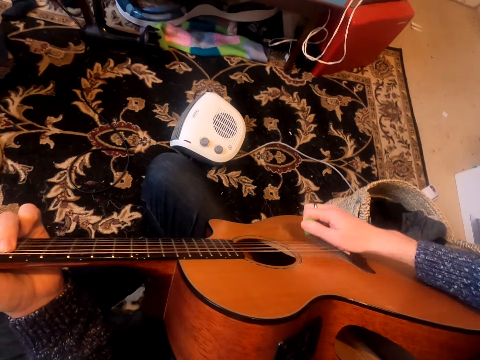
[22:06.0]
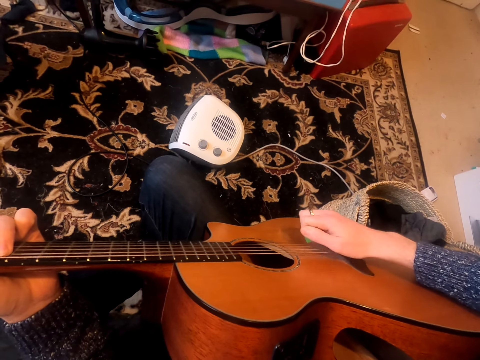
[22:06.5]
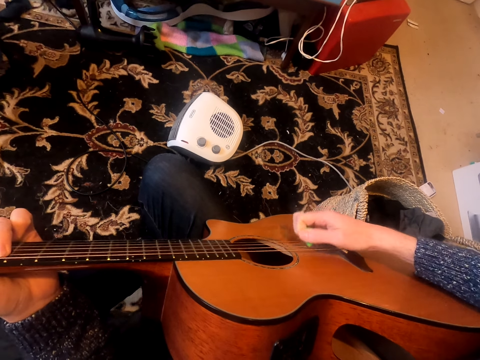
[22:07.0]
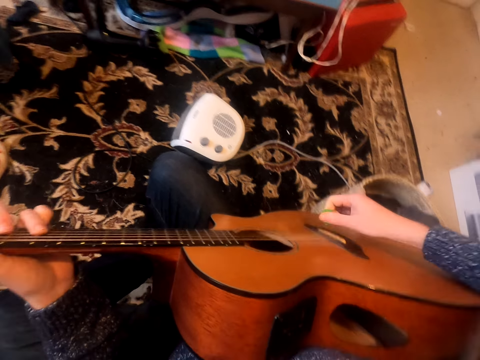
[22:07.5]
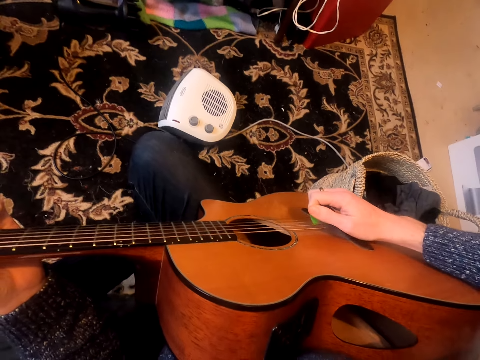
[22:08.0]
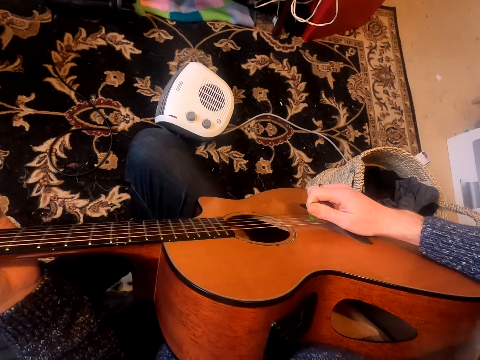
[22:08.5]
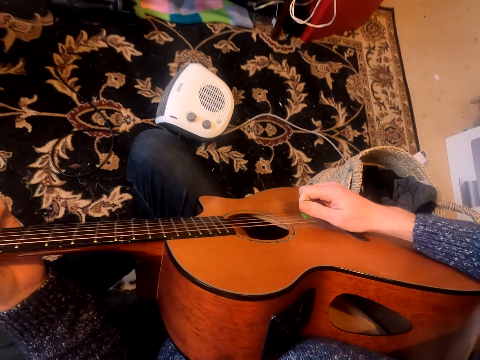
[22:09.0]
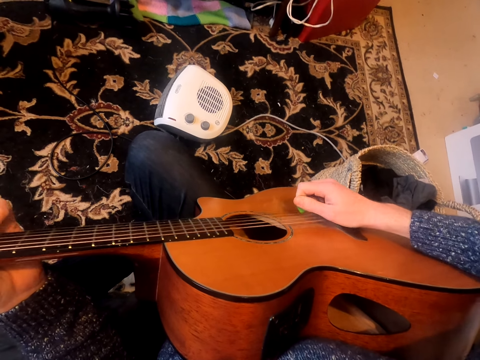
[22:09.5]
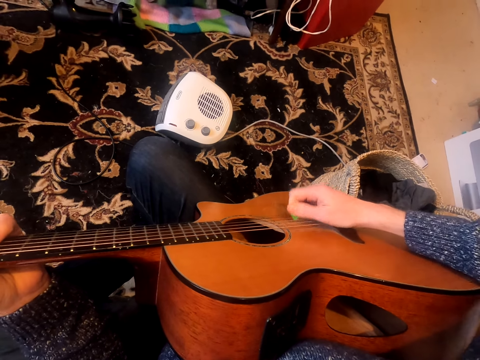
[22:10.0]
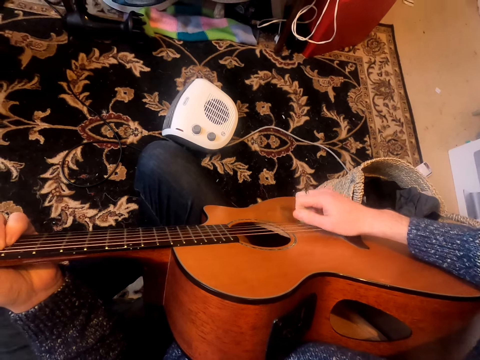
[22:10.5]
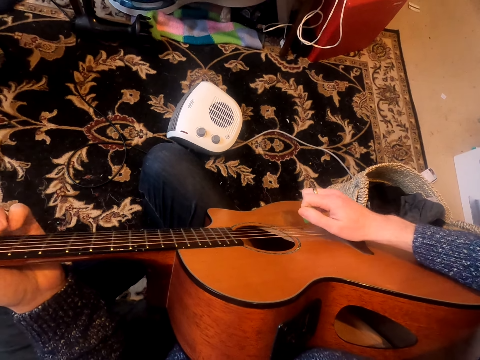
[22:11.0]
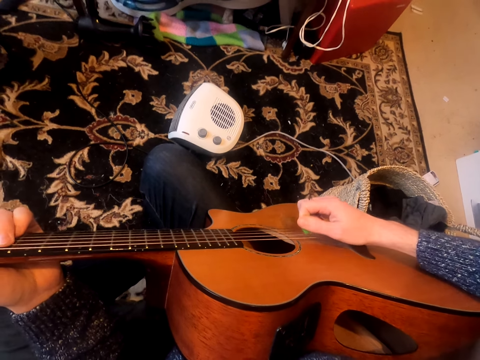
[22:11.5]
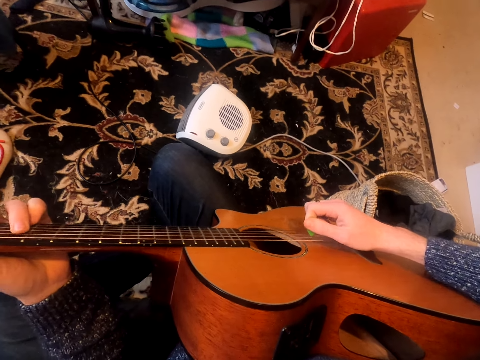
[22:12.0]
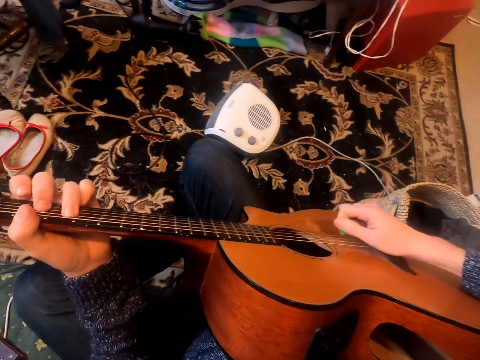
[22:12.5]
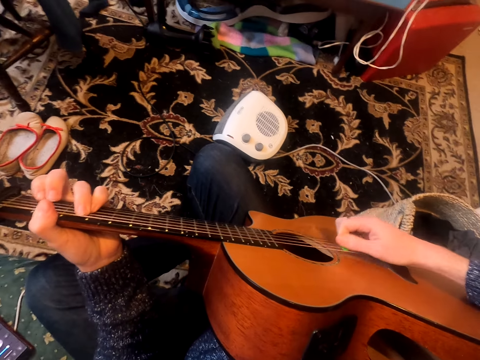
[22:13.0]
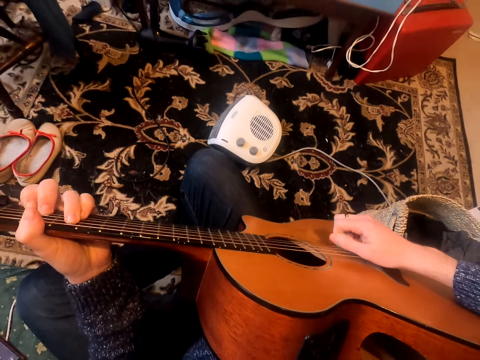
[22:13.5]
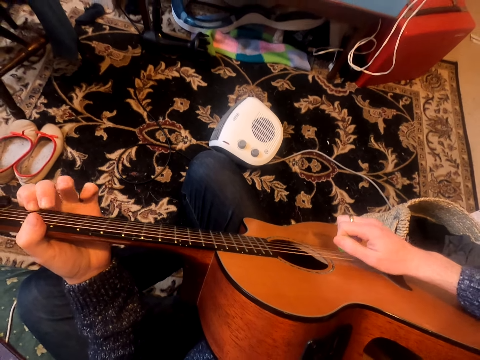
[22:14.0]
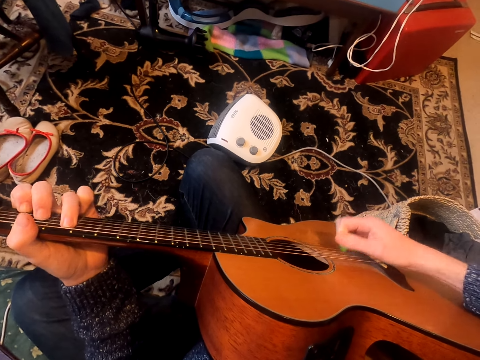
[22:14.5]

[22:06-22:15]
The camera wearer stretches his hand. He plays a guitar.

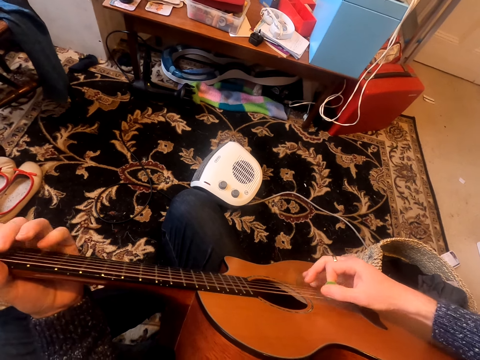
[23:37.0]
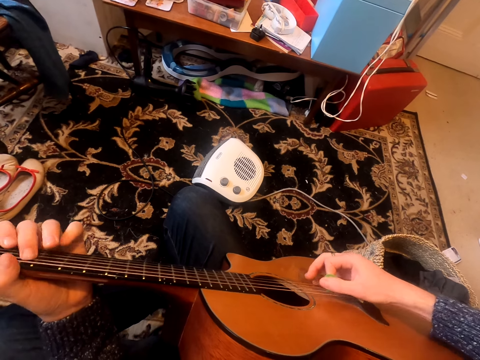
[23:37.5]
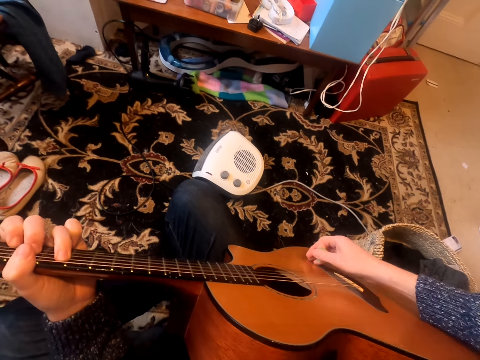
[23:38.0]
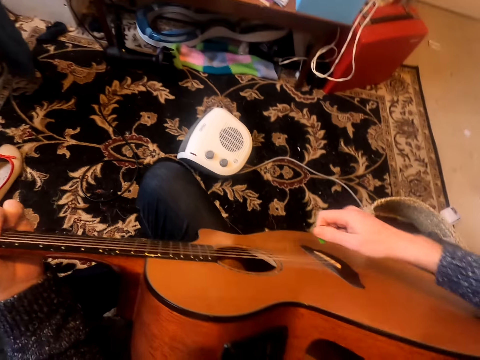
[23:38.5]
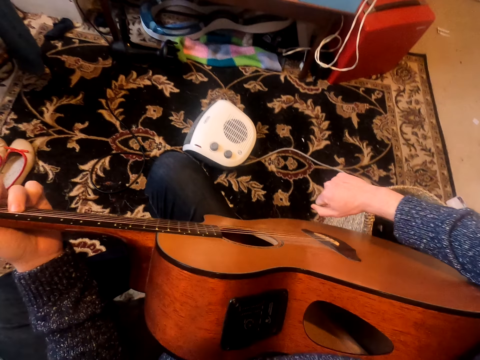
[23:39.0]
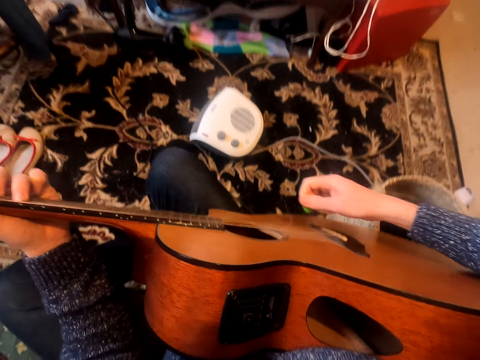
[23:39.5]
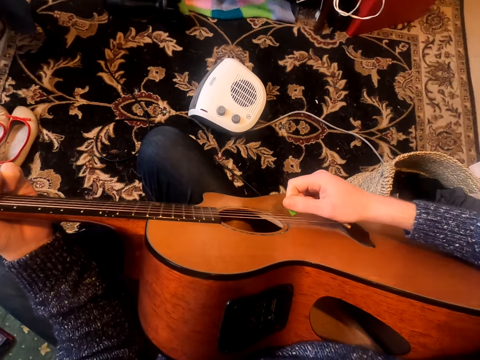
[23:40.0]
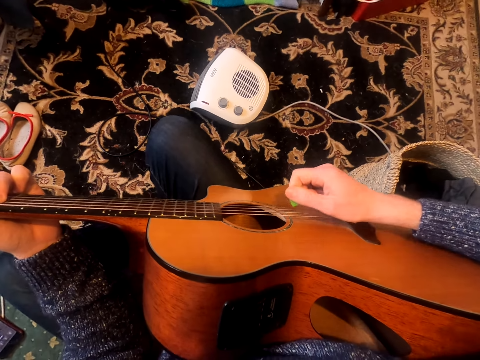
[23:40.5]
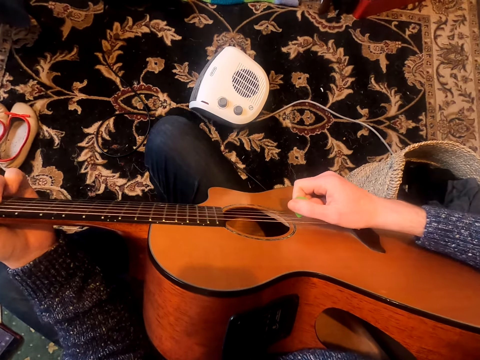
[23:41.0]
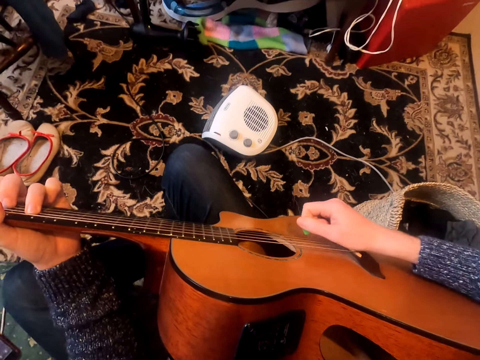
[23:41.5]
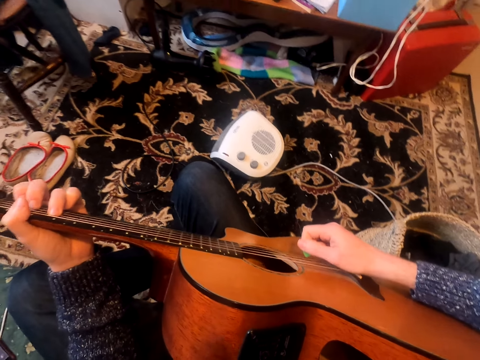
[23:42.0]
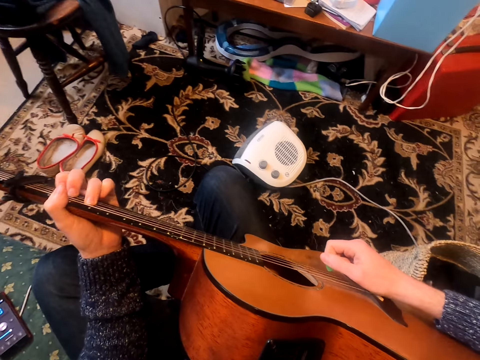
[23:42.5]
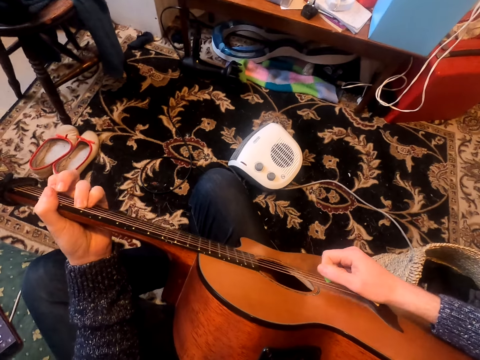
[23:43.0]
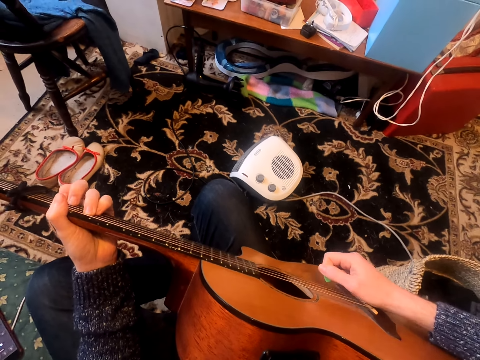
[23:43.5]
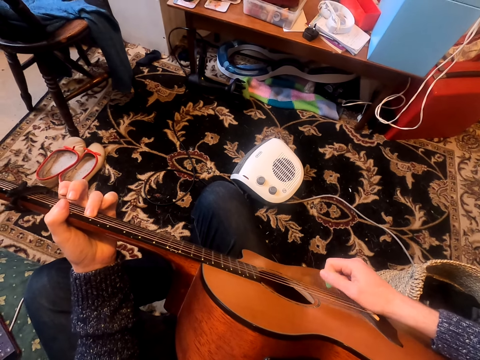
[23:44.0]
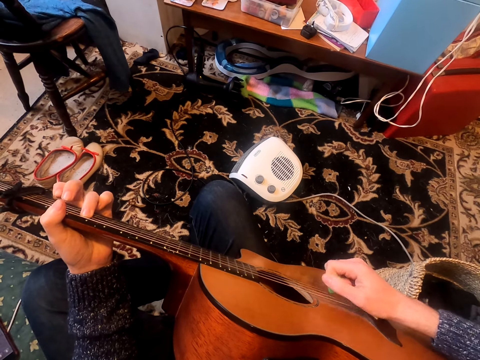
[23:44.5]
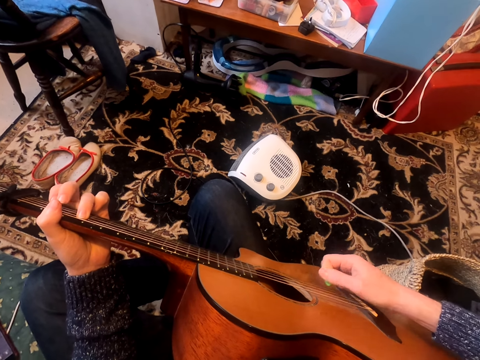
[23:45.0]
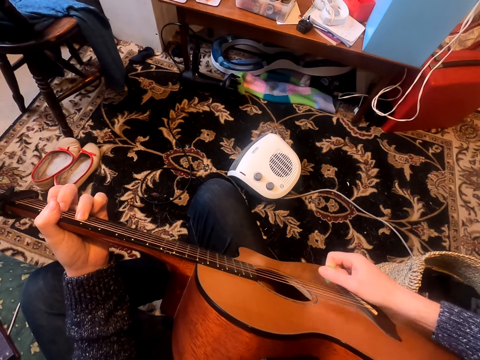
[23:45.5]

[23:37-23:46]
The camera wearer stretches his hand. He plays a guitar.

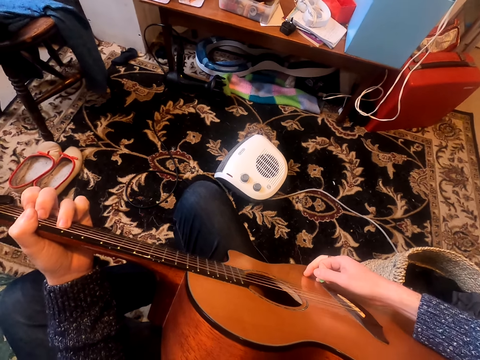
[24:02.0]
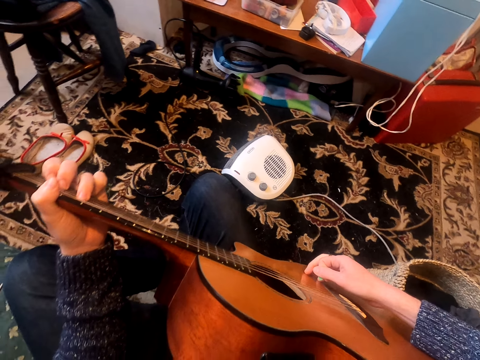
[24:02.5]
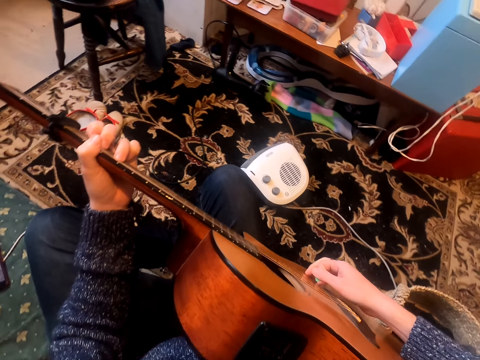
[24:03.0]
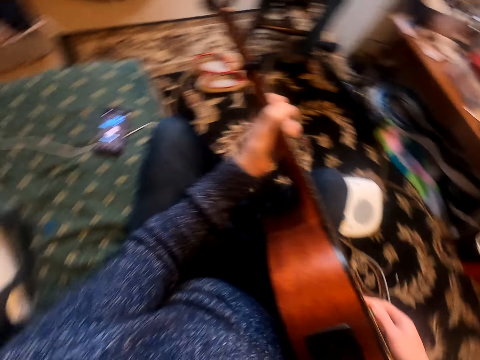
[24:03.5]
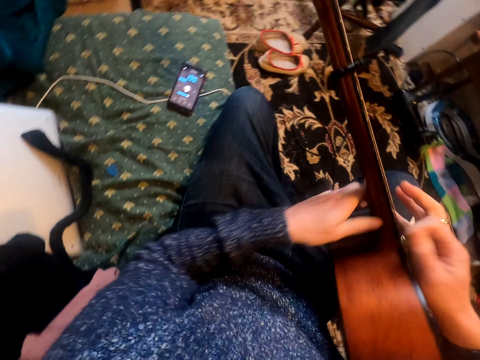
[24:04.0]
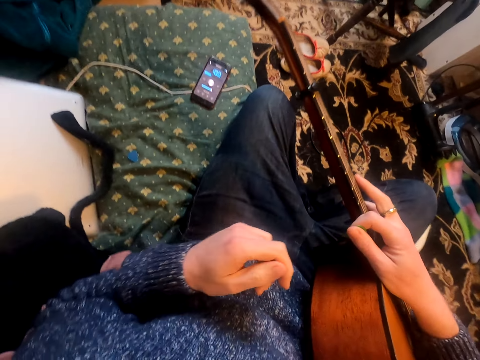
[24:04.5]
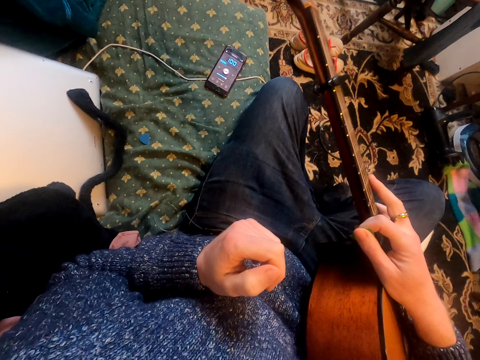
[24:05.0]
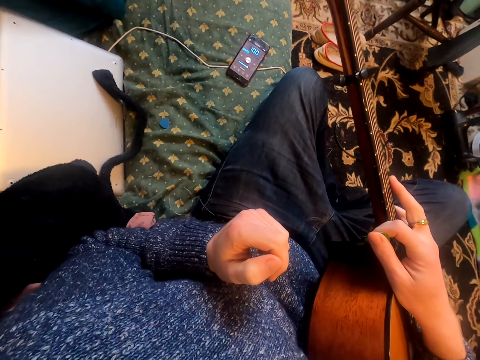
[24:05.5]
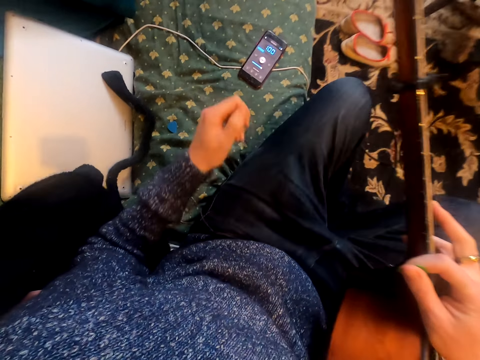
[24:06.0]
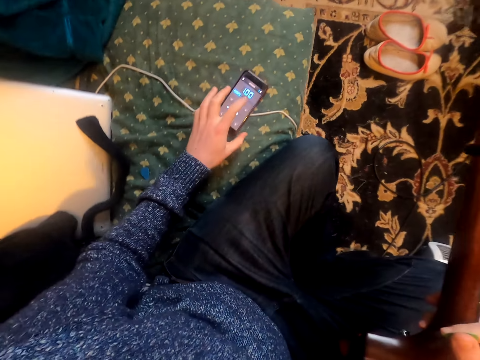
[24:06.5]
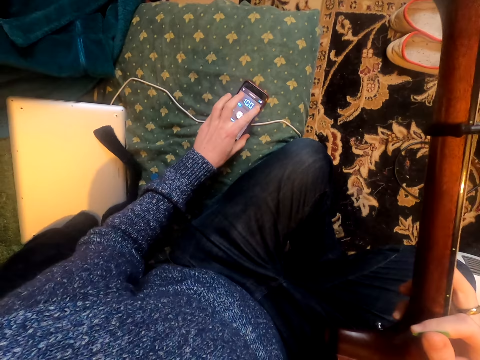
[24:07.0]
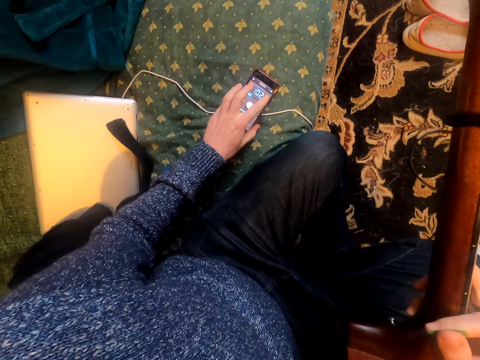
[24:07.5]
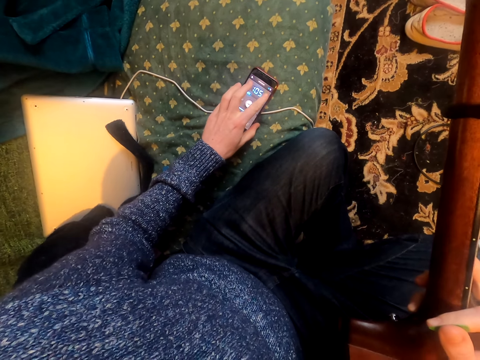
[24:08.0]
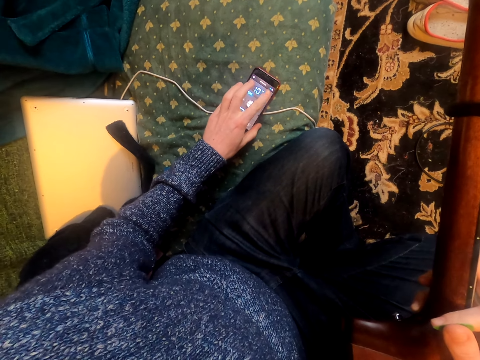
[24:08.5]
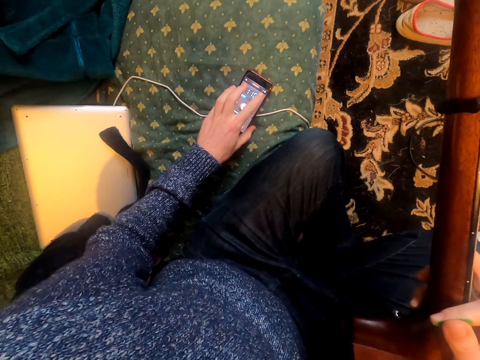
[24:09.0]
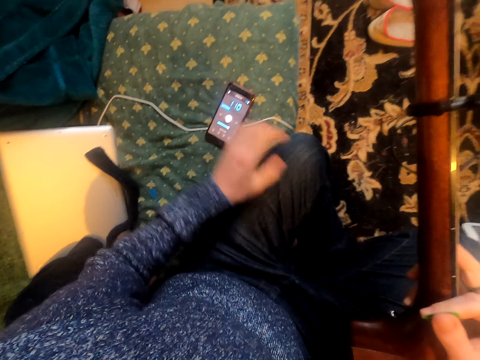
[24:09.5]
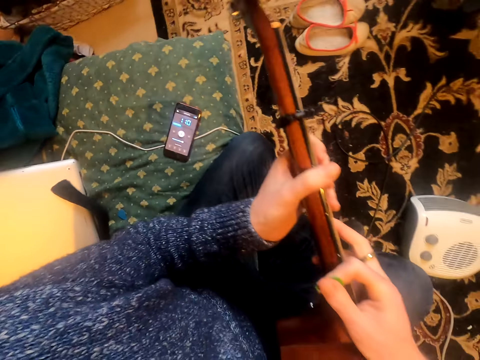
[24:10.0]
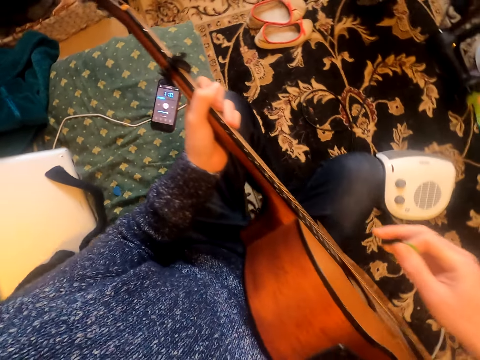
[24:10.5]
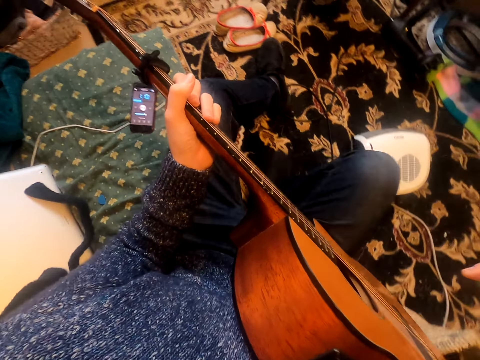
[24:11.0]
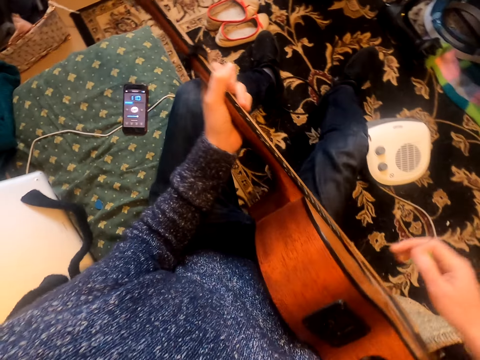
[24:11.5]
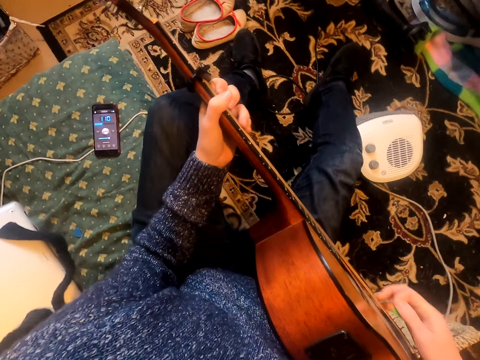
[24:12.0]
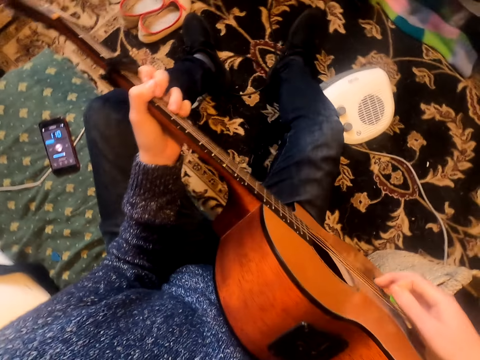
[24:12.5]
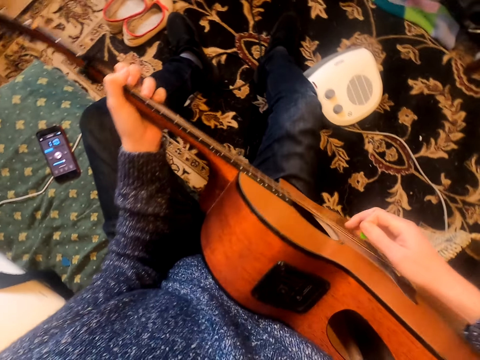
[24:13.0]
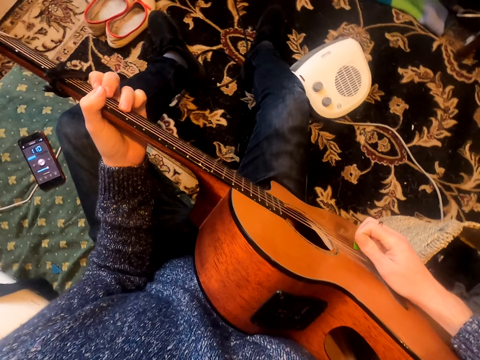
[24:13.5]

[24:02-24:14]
The camera wearer turns to the side. He folds a fist. He looks on. He uses his phone. He holds a guitar with both hands. He moves his legs forward.
